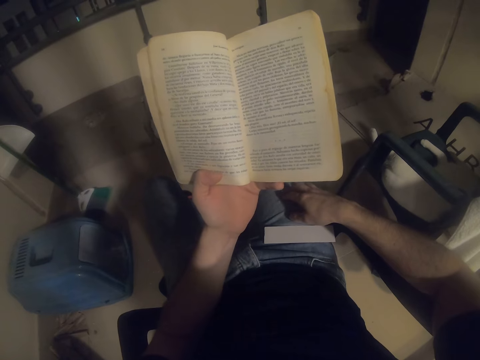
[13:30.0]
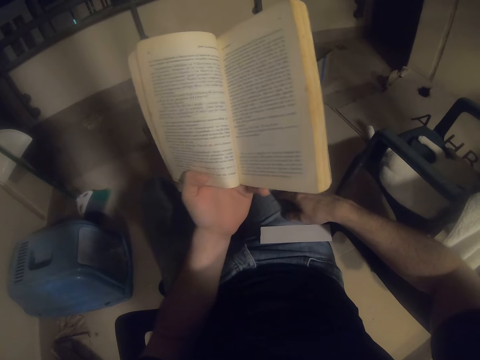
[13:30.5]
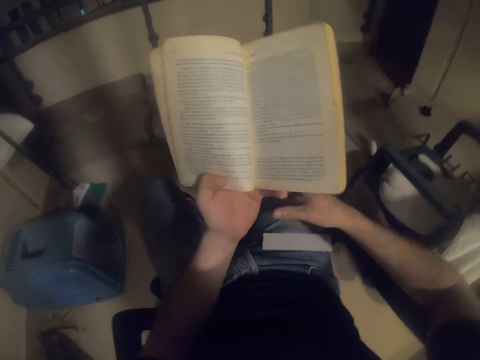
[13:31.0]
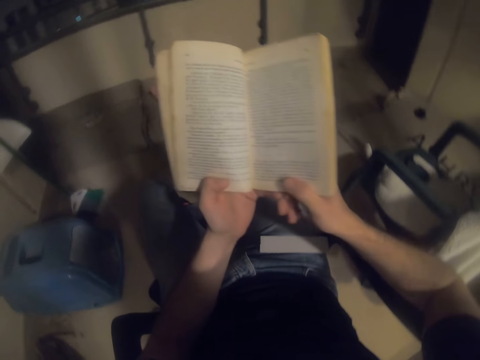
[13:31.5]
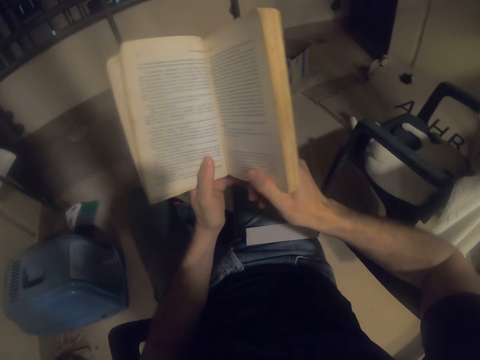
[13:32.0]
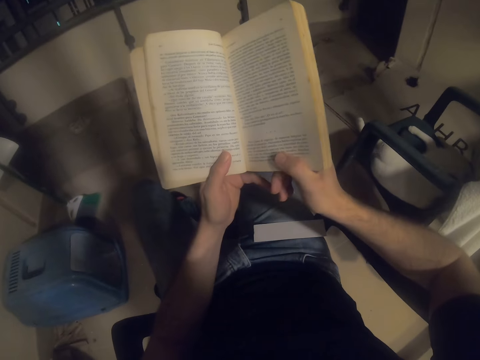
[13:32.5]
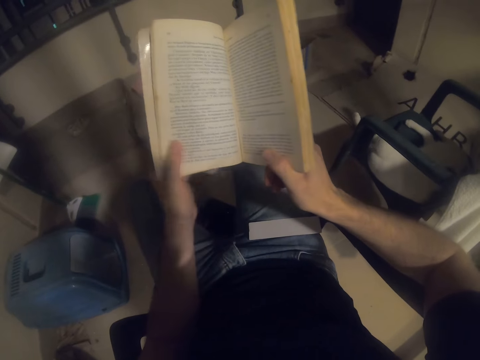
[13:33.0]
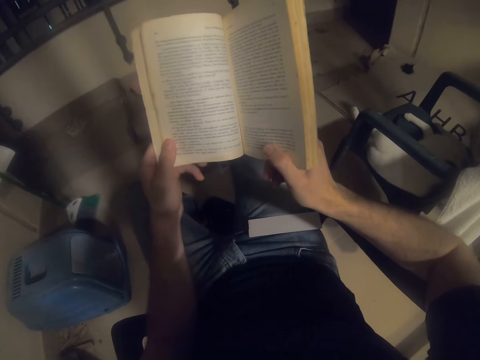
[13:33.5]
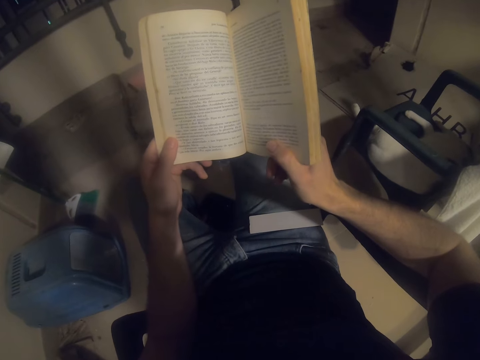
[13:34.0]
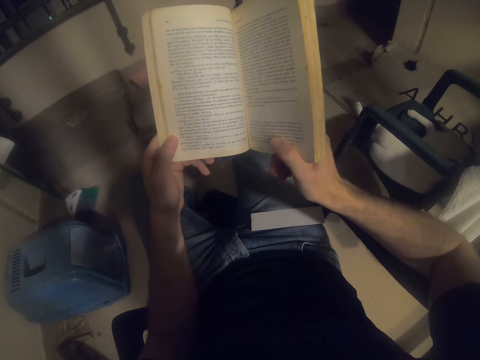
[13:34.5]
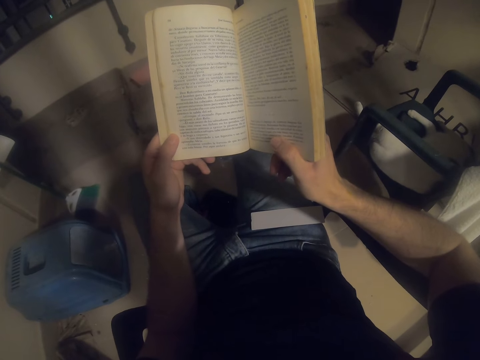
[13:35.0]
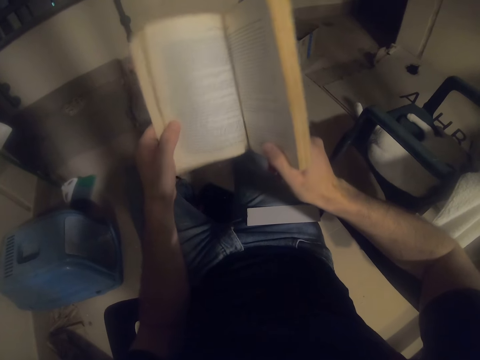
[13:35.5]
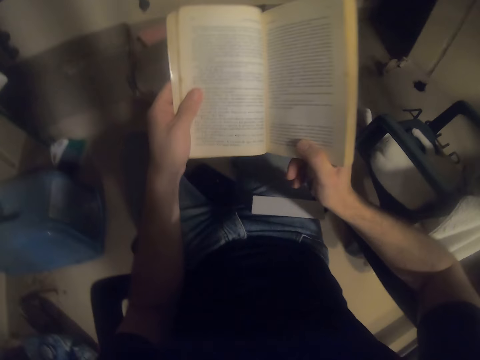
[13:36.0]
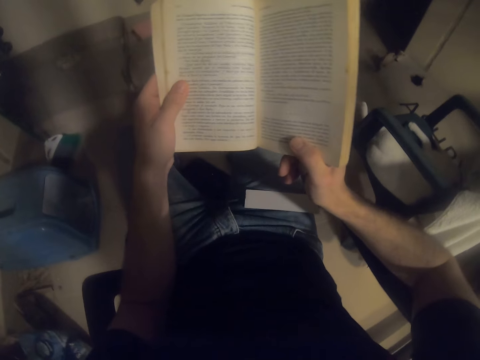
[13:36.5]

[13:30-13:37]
The camera wearer holds a book with both hands.

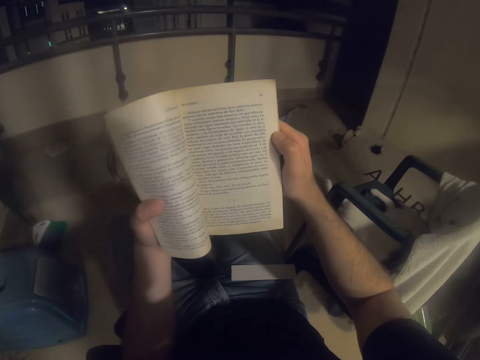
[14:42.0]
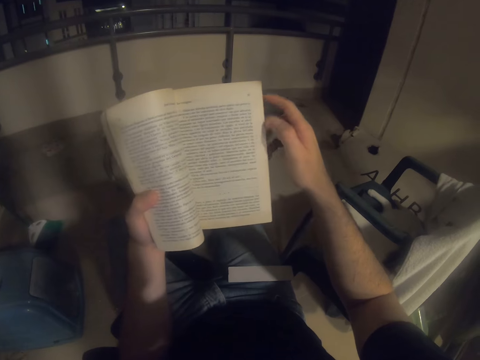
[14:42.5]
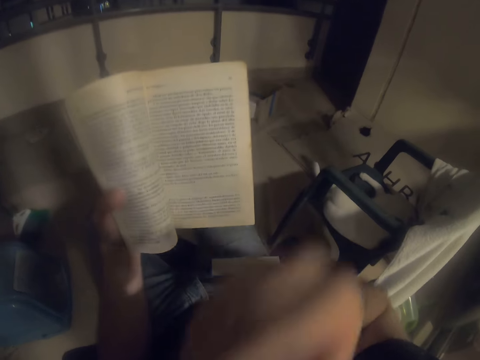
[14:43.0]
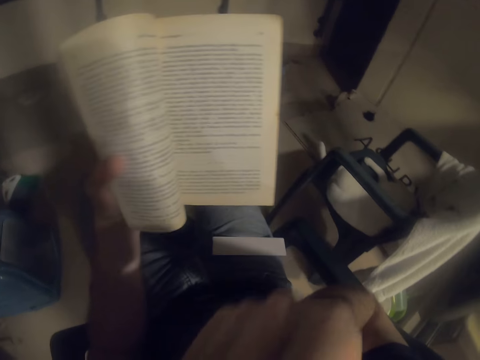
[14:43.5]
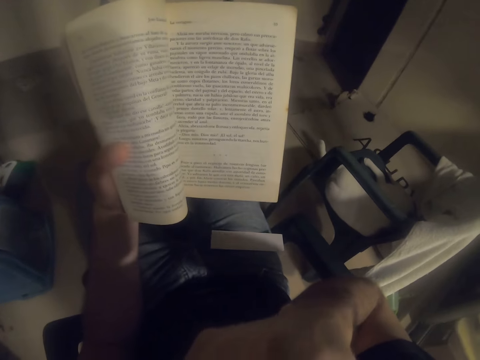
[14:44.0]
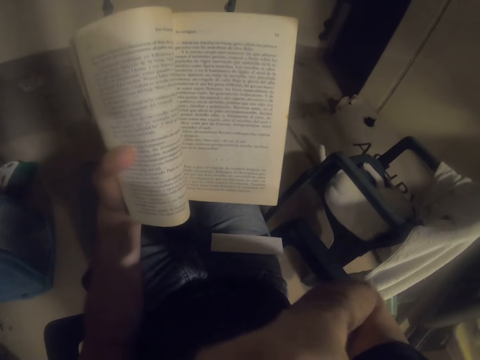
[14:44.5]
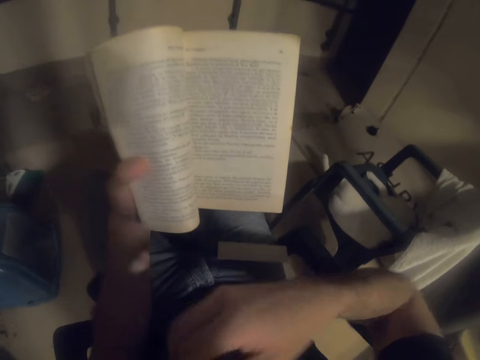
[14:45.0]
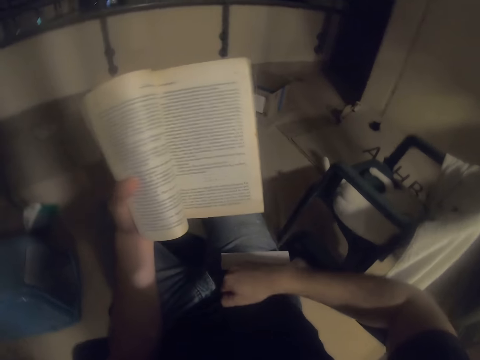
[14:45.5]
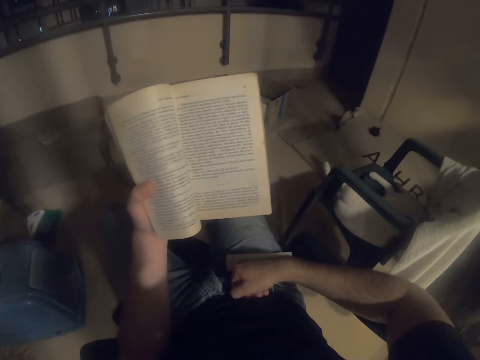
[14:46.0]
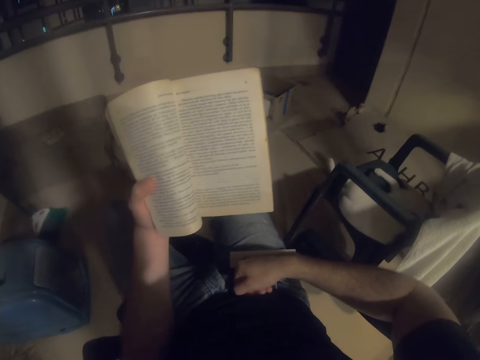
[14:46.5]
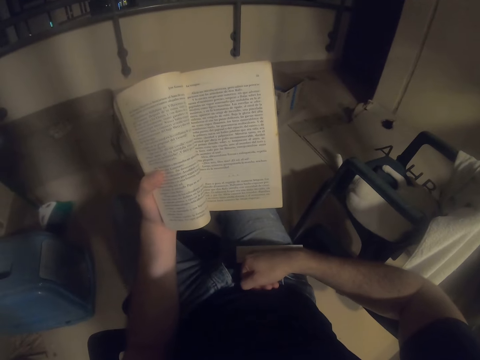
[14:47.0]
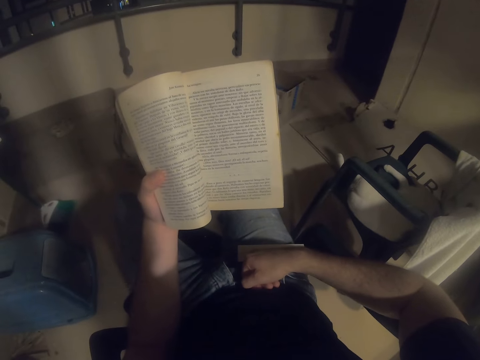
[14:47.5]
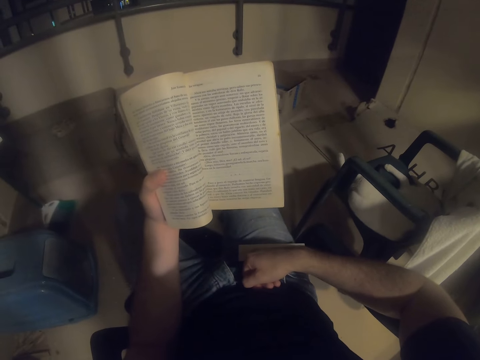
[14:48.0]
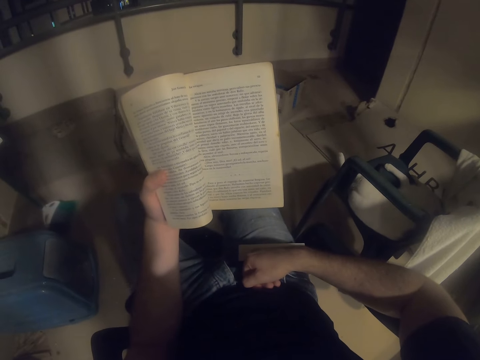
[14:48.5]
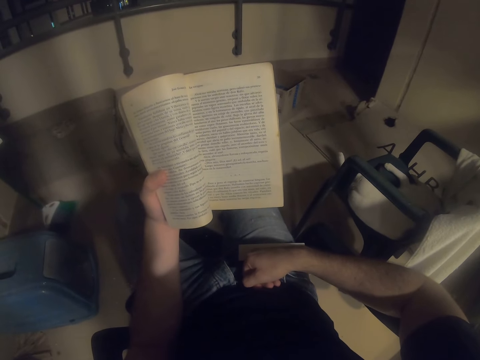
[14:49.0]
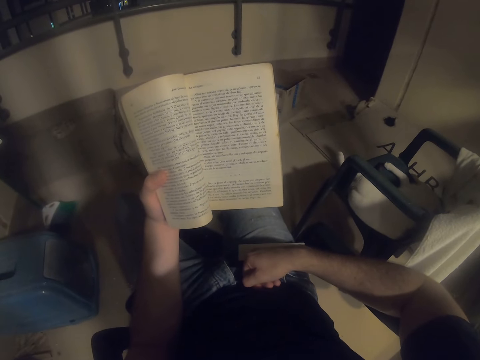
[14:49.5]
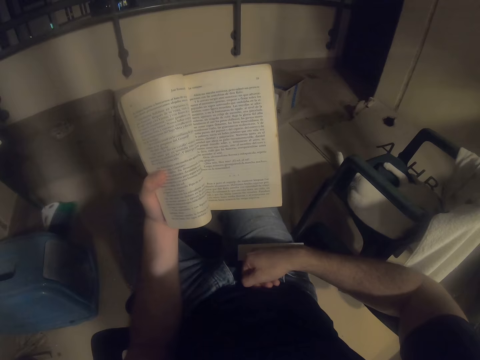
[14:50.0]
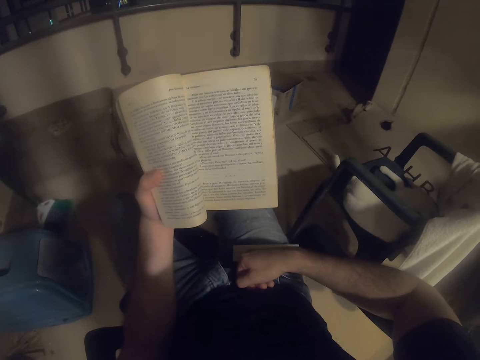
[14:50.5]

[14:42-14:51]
The camera wearer raises a hand. They touch the face. They place the hand on the lap. They read a book.

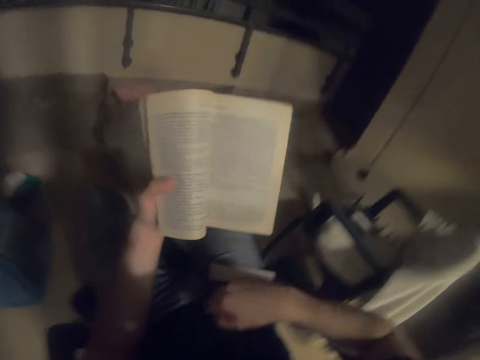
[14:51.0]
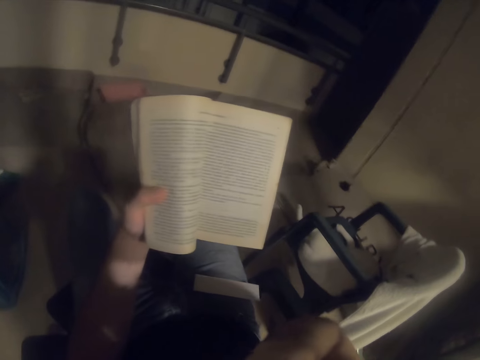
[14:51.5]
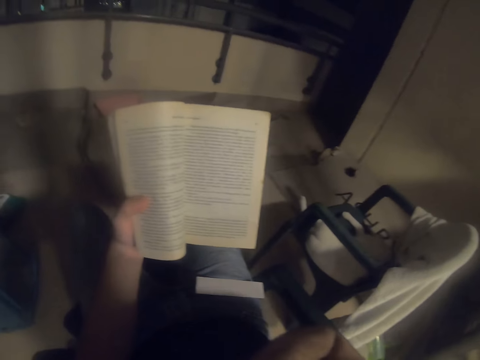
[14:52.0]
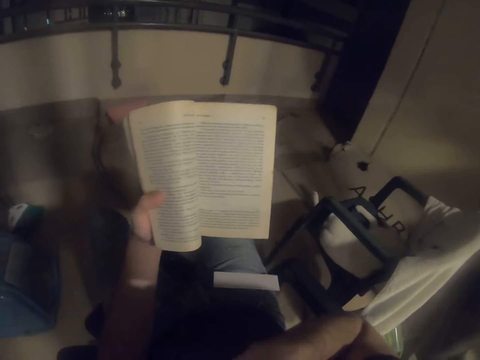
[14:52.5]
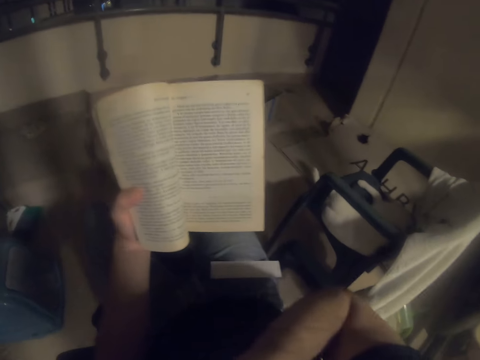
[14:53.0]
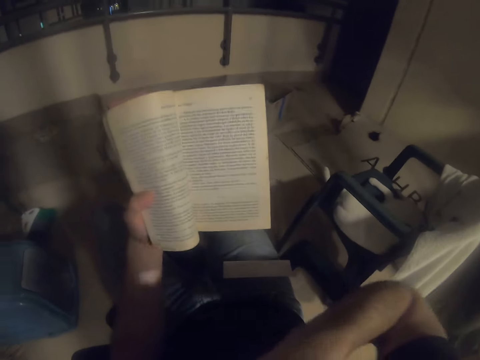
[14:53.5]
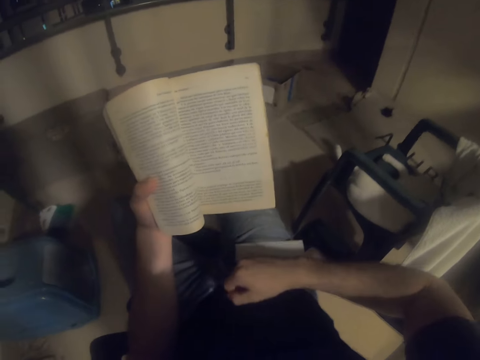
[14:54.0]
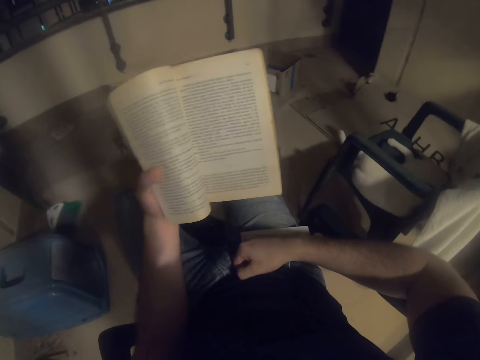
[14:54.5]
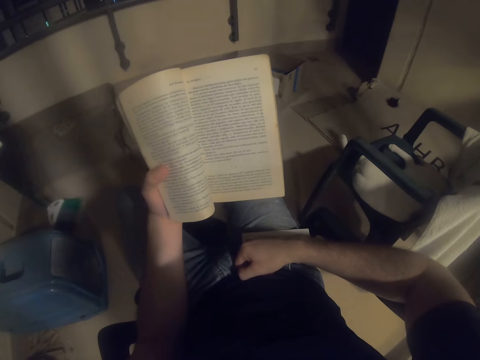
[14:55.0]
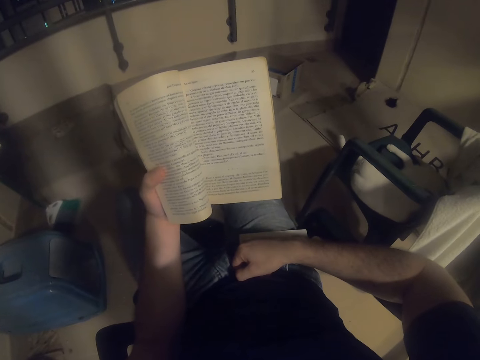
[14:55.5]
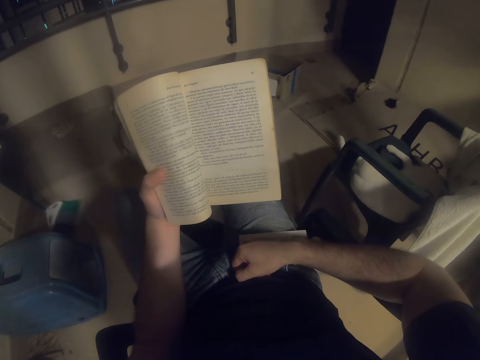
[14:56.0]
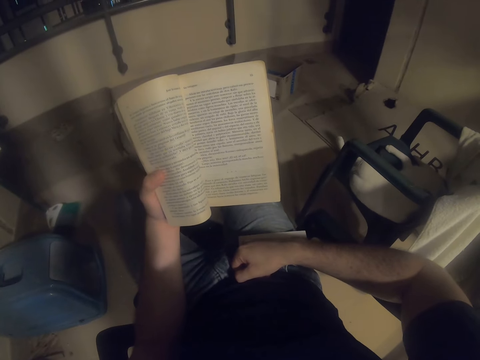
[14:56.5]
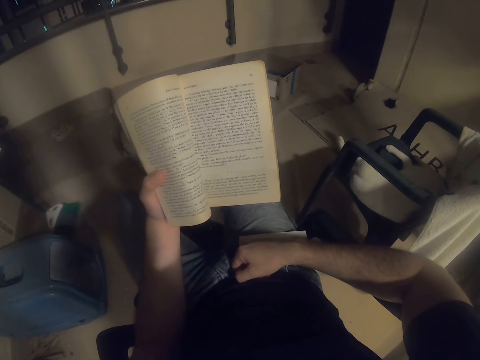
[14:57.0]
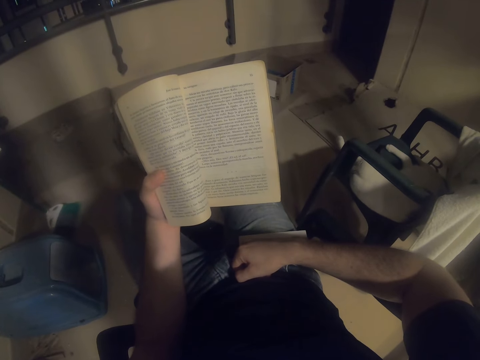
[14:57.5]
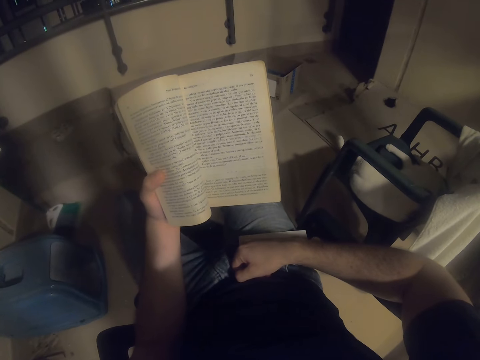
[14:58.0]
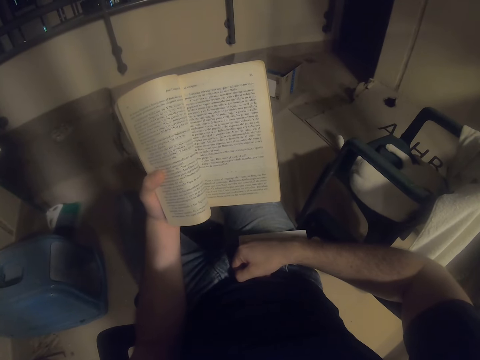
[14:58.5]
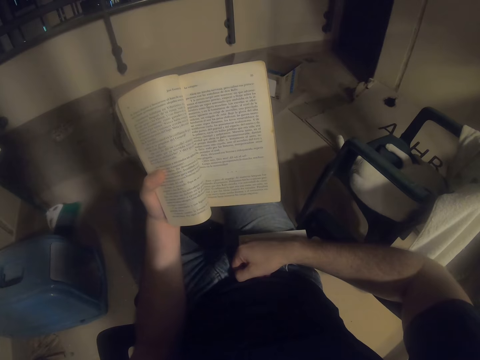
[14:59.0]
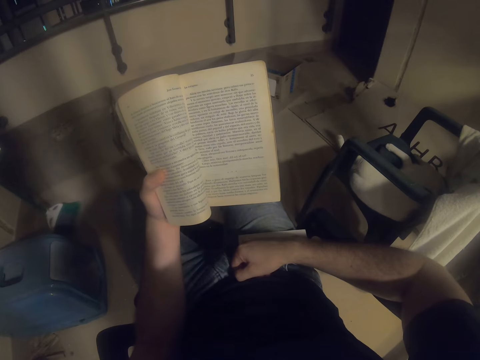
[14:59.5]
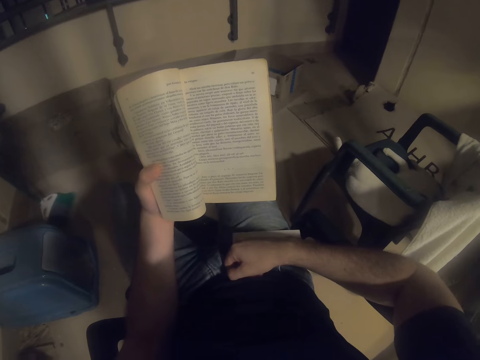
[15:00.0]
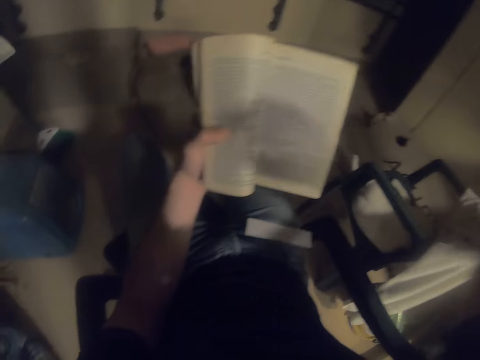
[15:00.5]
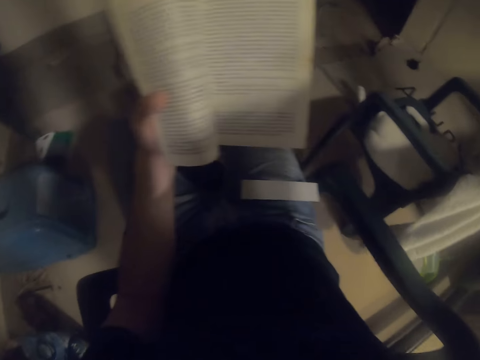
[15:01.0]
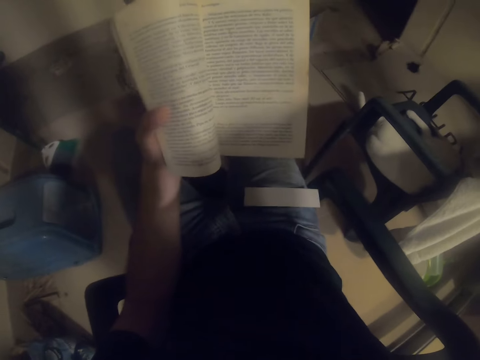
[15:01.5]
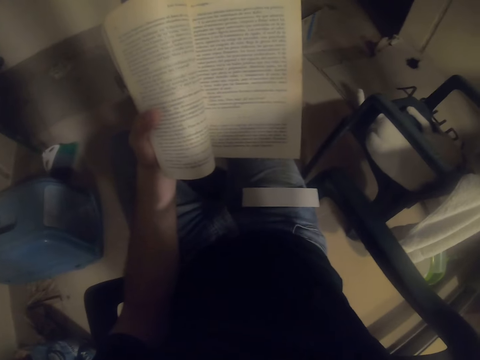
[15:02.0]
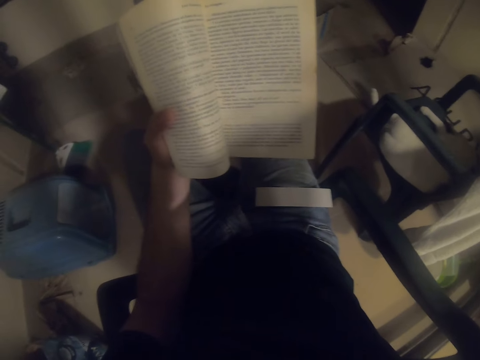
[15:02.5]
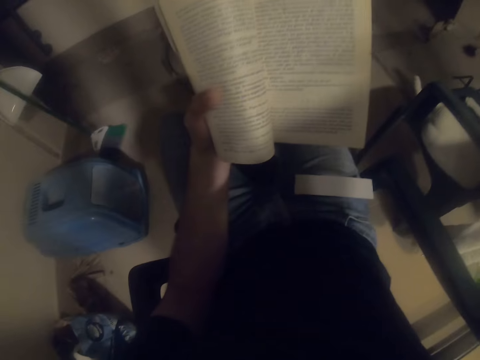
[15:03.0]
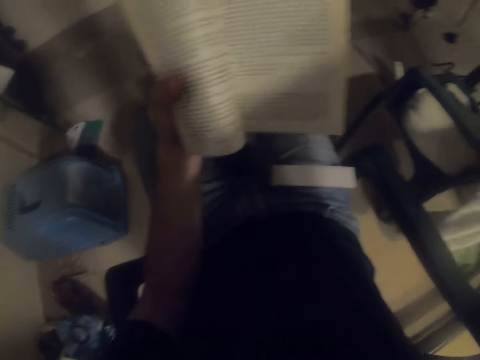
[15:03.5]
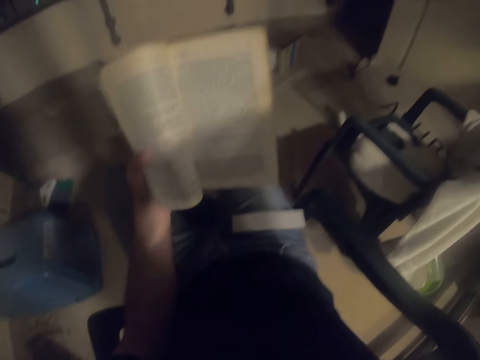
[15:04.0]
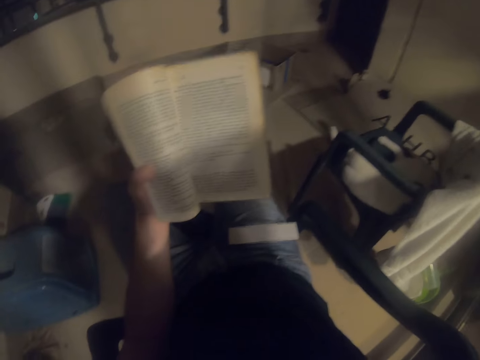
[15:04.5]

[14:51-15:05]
The camera wearer raises a hand and touches the face. They read a book. They place the hand on the lap. They touch the head. They raise the hand.
